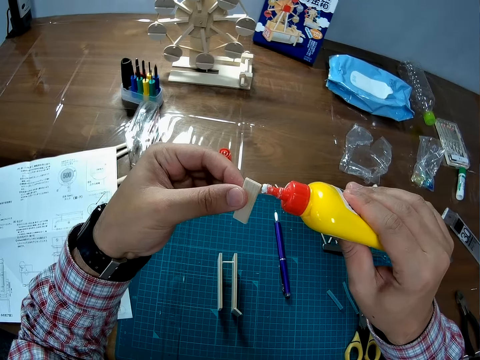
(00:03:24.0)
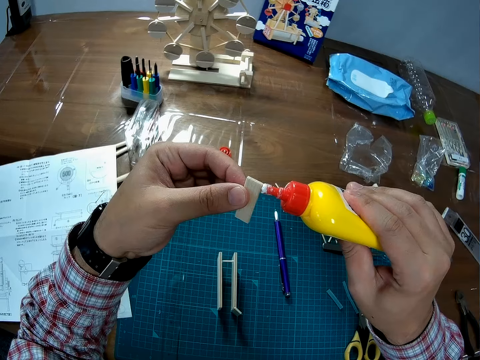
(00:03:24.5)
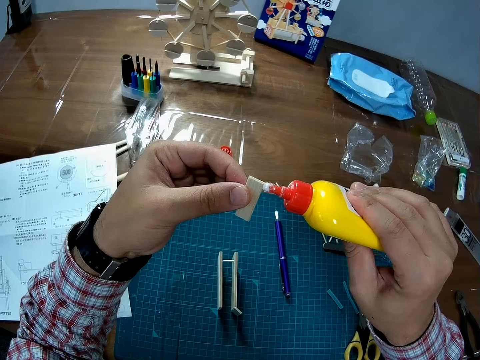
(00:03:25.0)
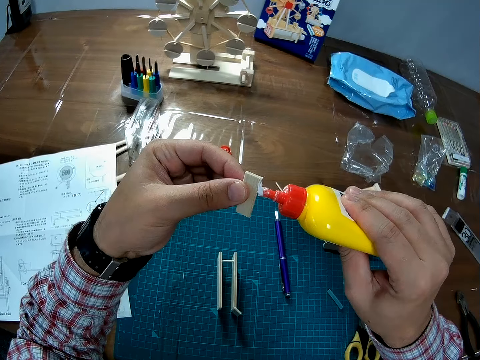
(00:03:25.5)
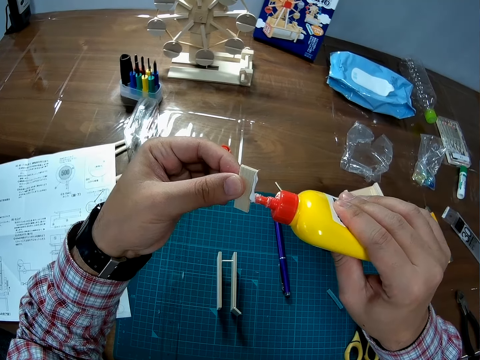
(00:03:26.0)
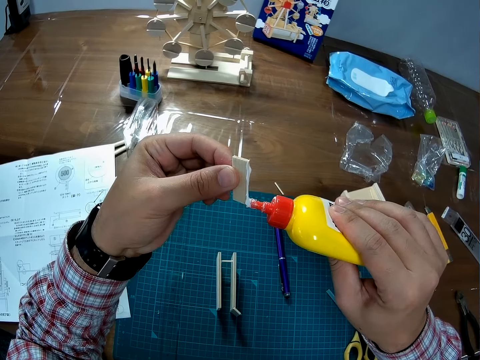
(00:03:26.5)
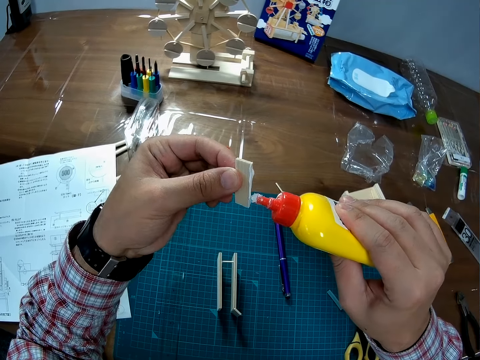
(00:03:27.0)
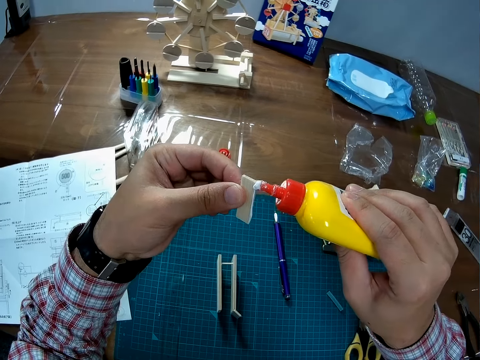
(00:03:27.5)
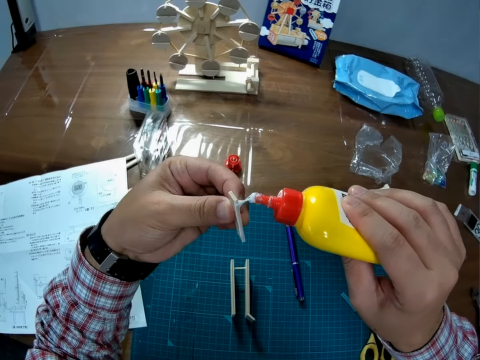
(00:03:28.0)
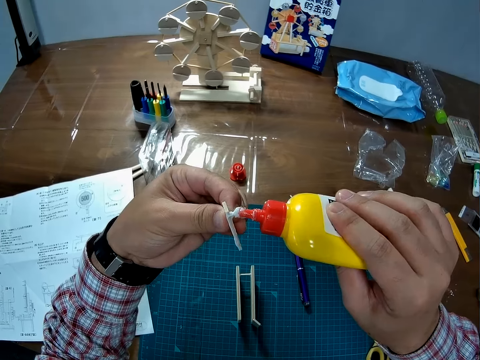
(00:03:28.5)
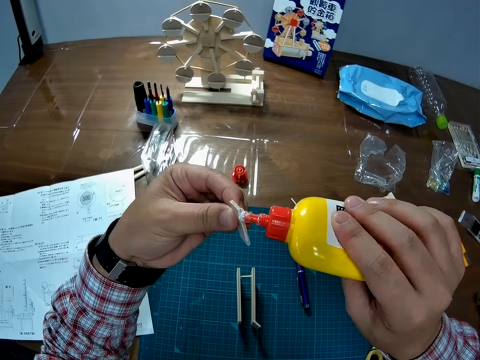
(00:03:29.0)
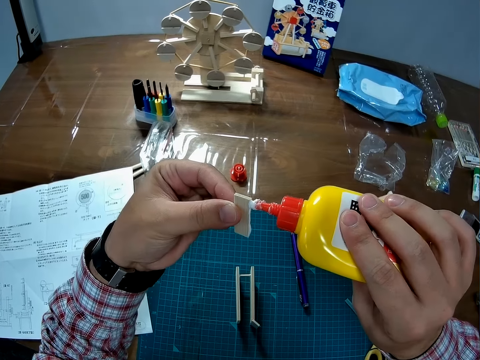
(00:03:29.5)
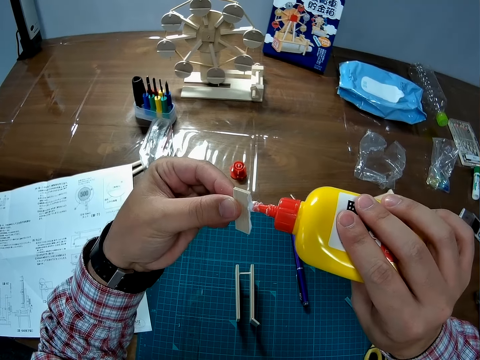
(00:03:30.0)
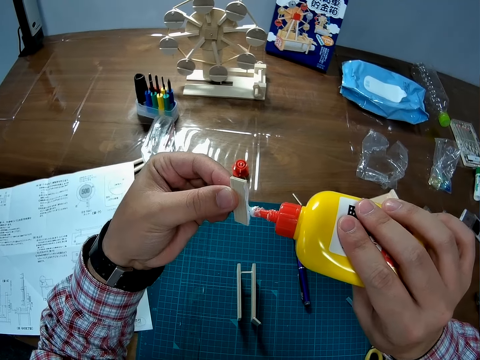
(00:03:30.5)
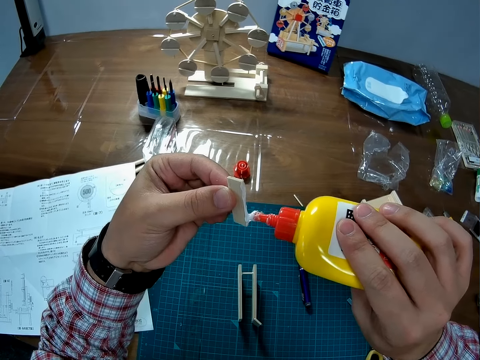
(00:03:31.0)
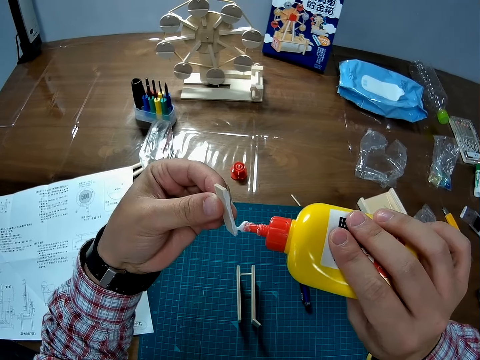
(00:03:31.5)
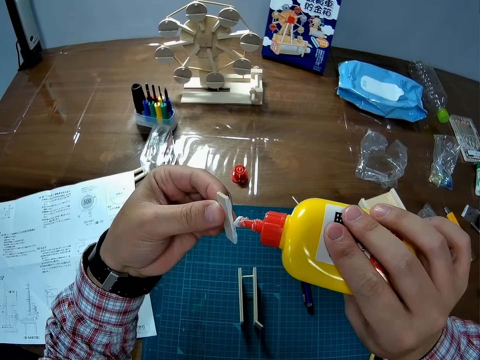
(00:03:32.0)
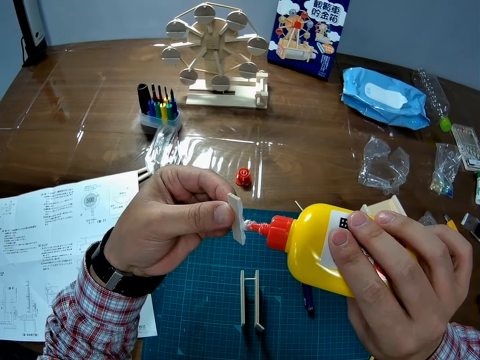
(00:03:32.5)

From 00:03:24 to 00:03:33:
The camera wearer applies glue to the wood chip.

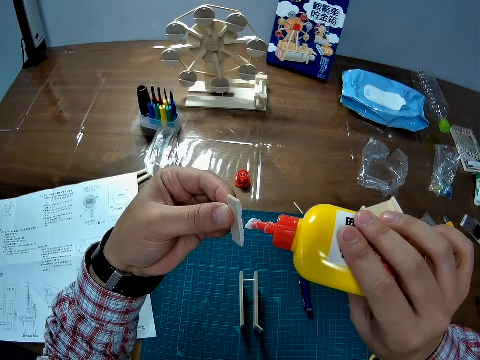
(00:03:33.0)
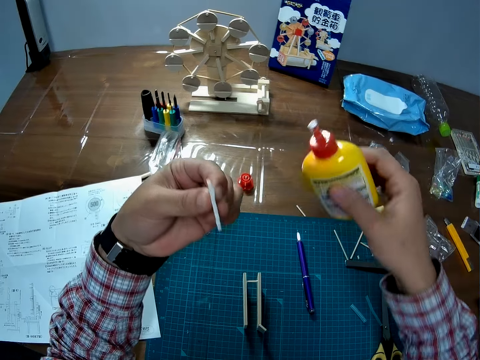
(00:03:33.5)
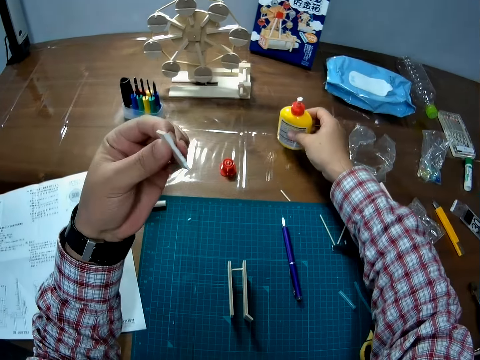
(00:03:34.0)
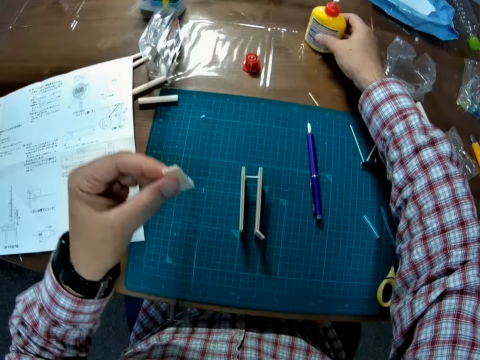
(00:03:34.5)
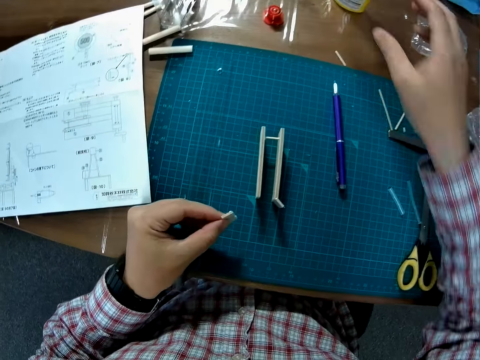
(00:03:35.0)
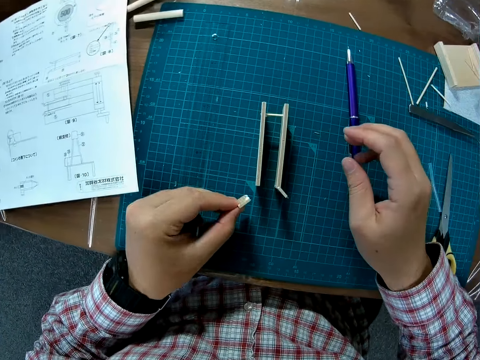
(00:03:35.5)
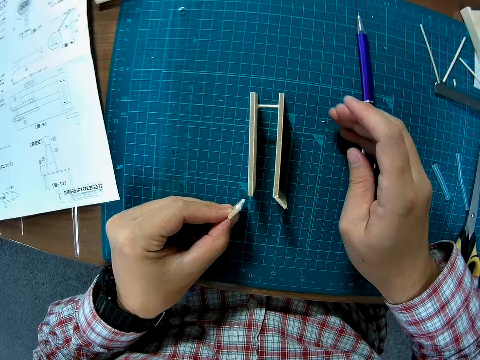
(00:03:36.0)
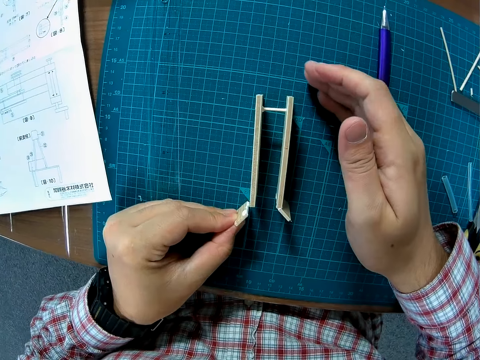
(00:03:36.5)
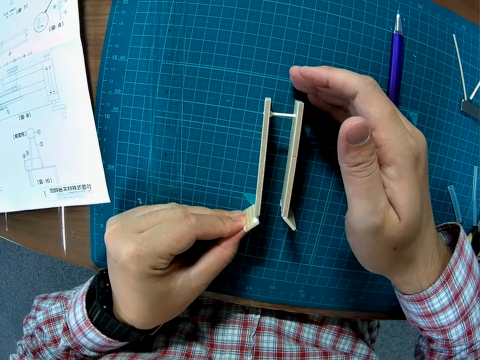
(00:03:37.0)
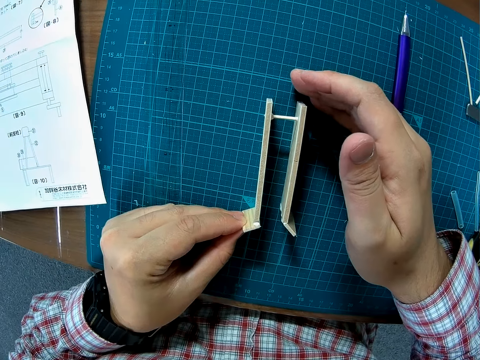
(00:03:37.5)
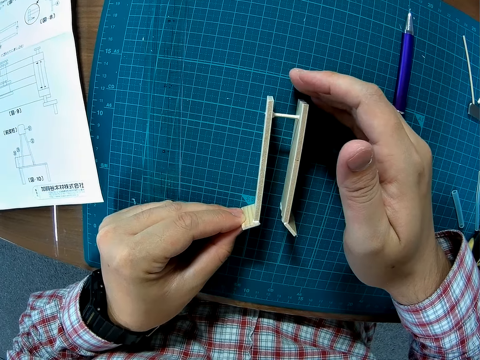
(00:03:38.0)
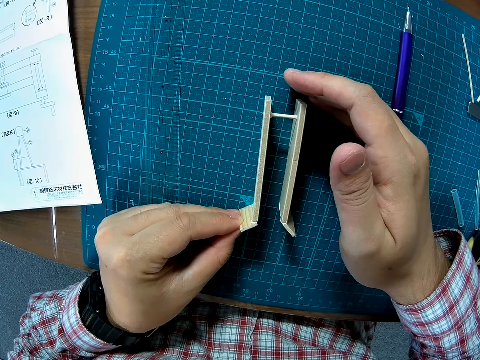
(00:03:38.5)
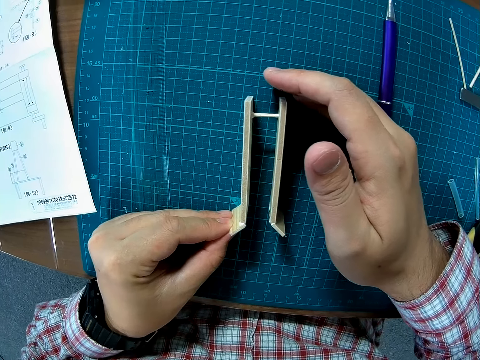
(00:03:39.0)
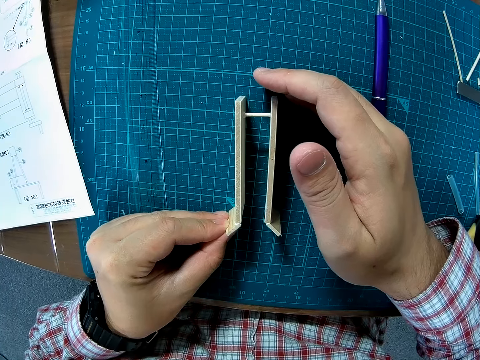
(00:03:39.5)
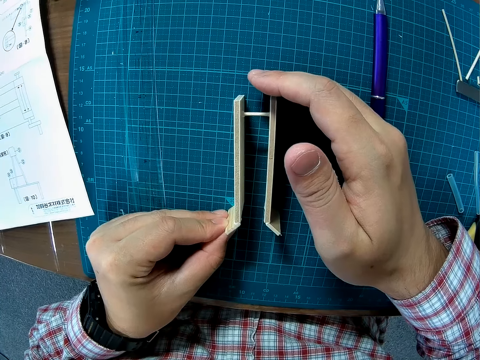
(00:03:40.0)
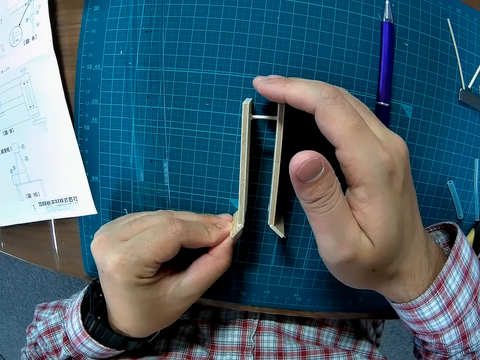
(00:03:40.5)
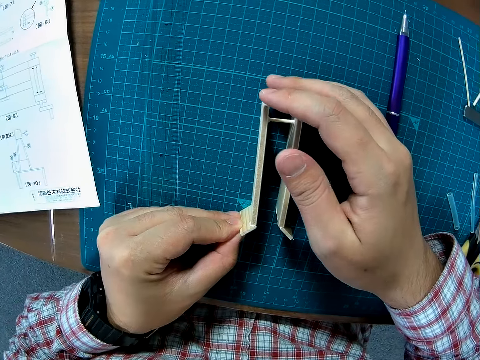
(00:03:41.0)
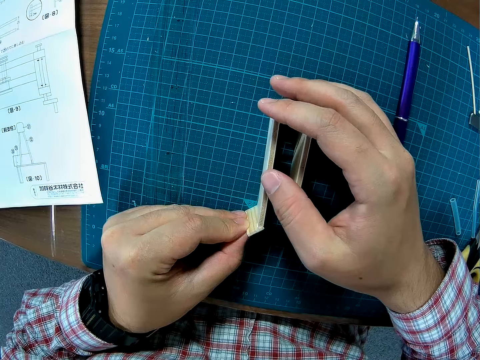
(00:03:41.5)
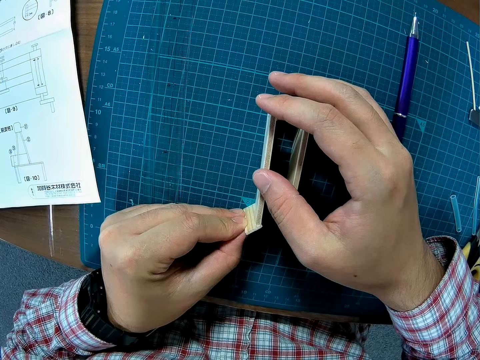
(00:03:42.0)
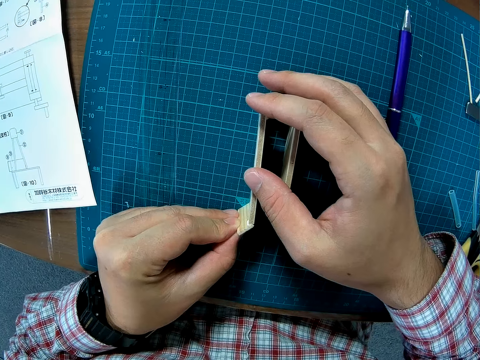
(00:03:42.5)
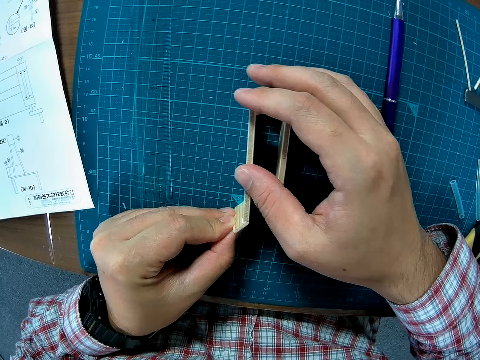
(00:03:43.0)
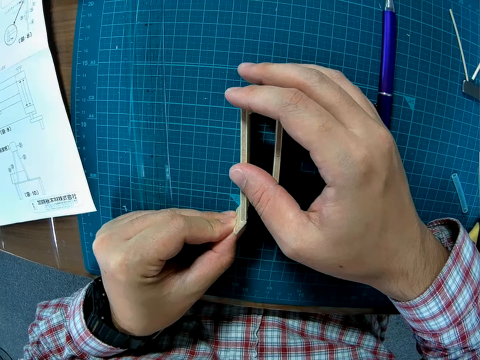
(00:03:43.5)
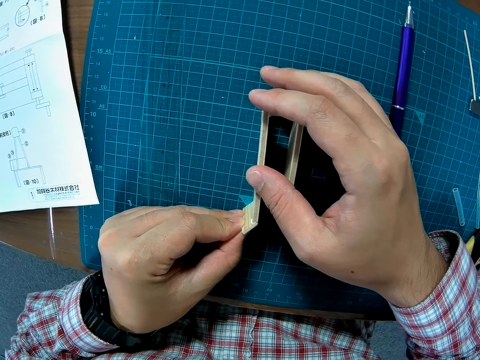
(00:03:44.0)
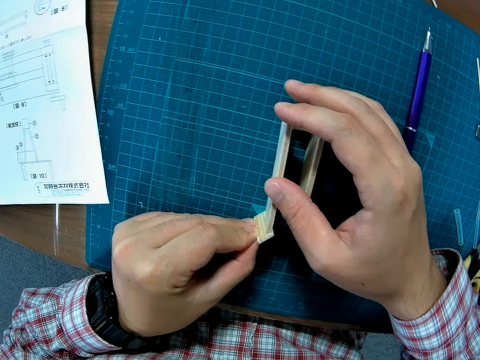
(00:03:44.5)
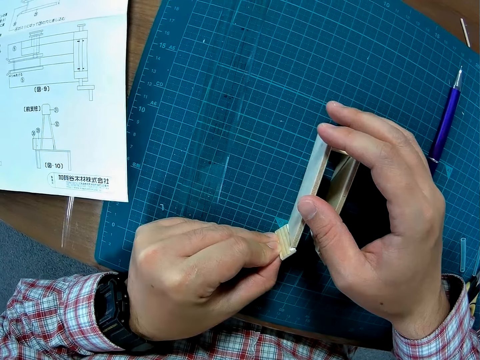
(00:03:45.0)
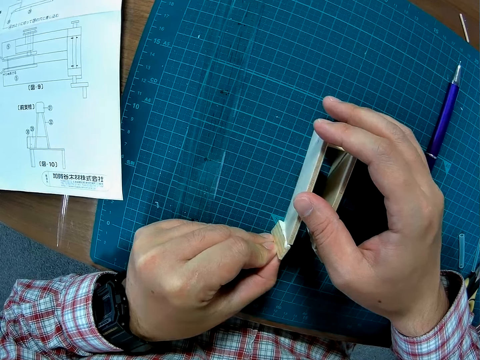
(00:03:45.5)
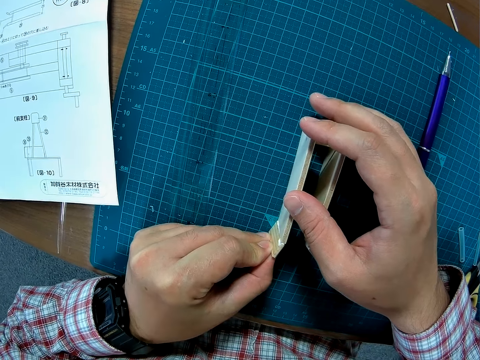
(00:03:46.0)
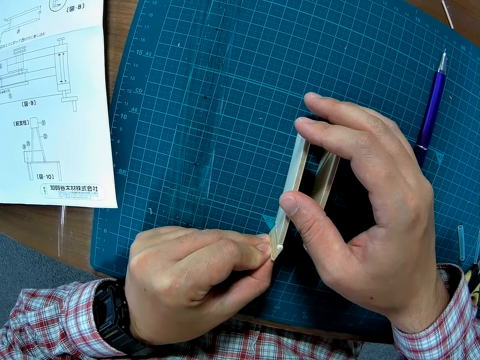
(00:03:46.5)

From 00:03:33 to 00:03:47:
The camera wearer puts the glue bottle on the table. They attach the wood chip to the wood. They hold the wood.

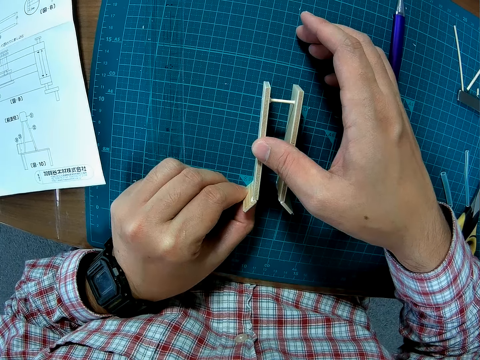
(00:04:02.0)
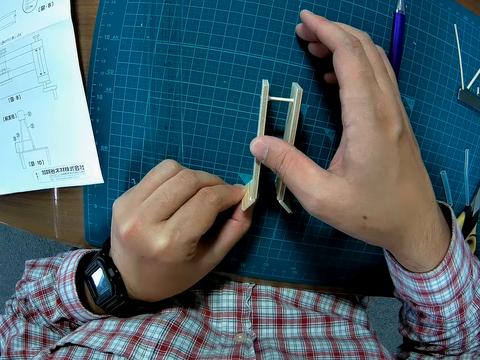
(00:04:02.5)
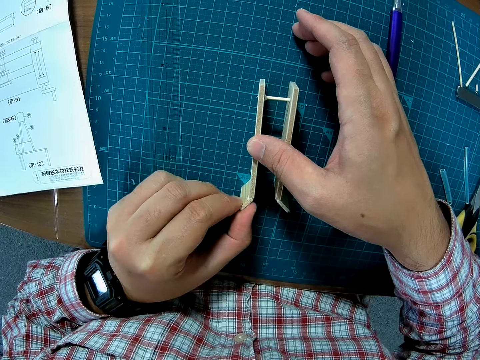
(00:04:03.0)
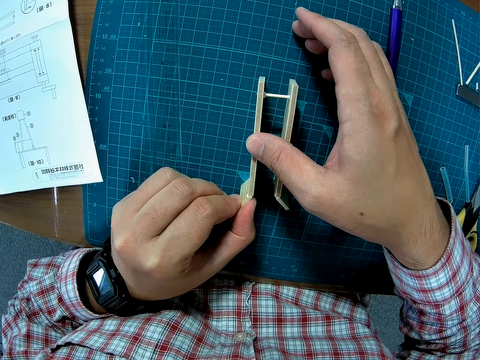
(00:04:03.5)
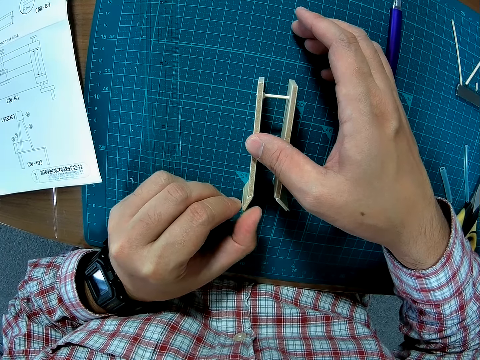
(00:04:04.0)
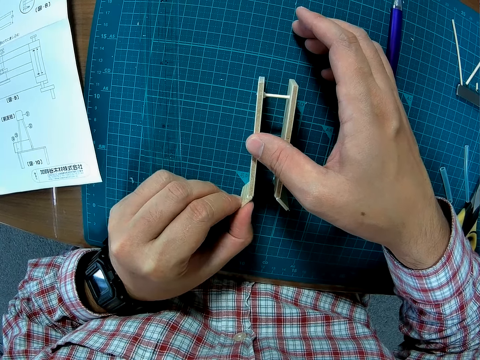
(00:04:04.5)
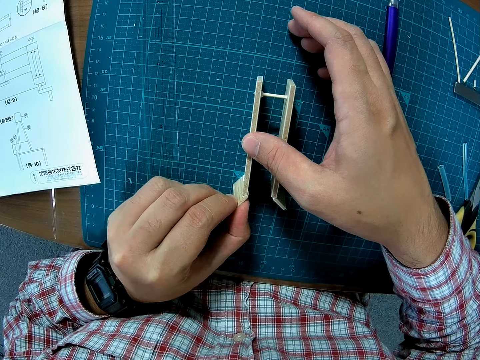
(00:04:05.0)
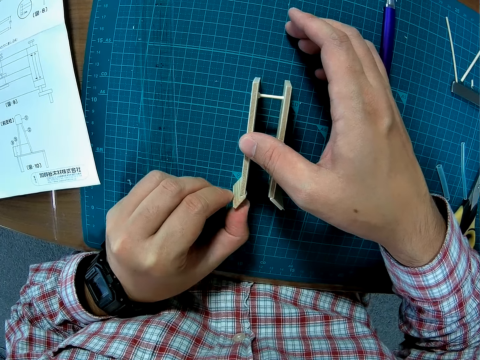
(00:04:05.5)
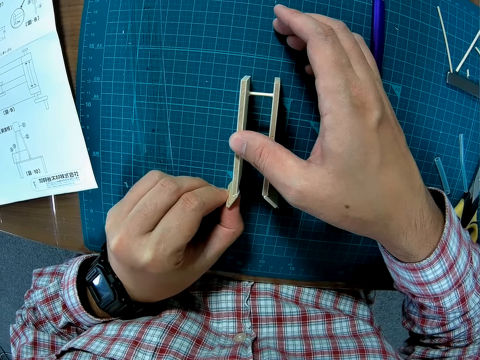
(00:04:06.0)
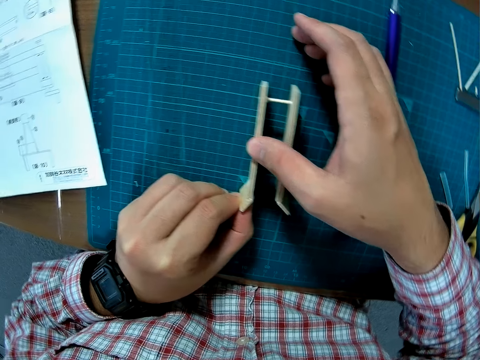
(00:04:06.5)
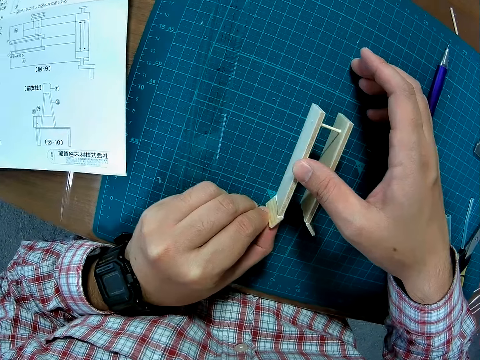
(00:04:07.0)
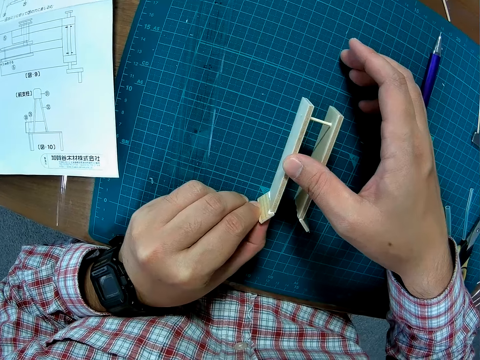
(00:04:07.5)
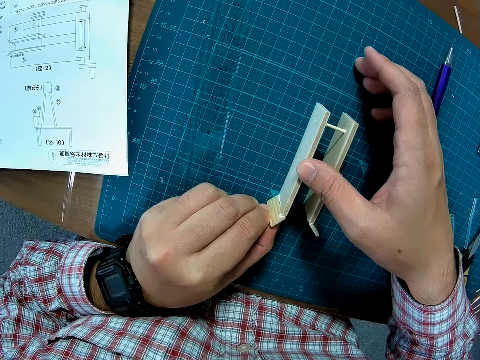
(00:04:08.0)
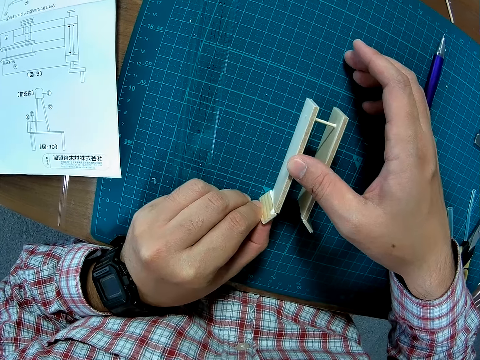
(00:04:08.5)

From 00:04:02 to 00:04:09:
The camera wearer adjusts the wood.
